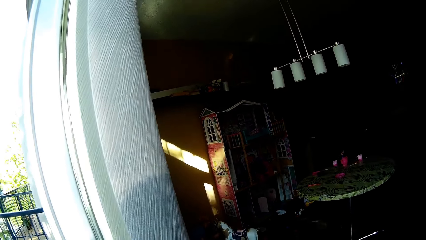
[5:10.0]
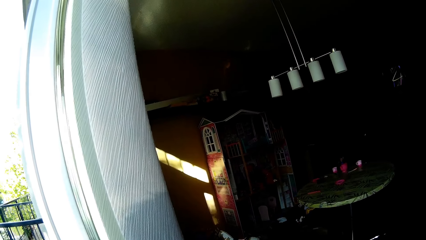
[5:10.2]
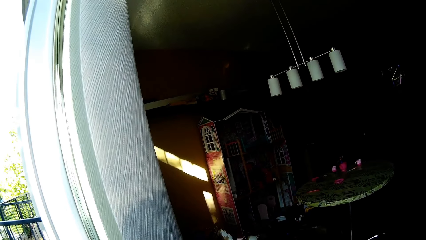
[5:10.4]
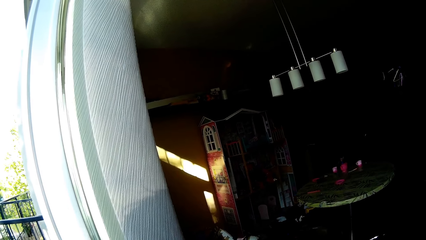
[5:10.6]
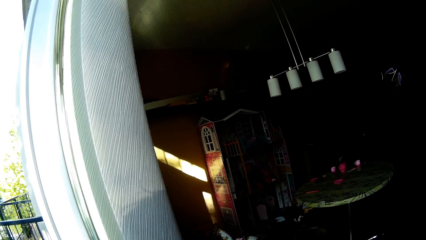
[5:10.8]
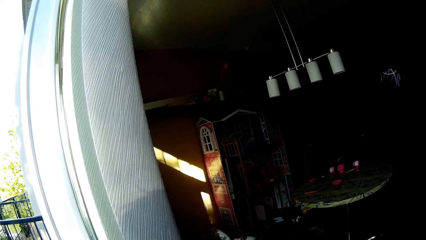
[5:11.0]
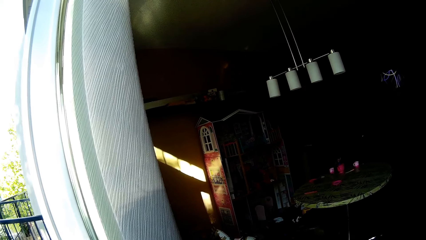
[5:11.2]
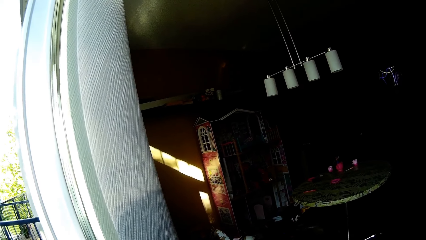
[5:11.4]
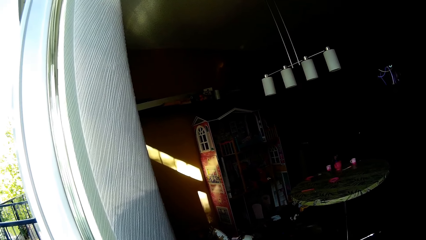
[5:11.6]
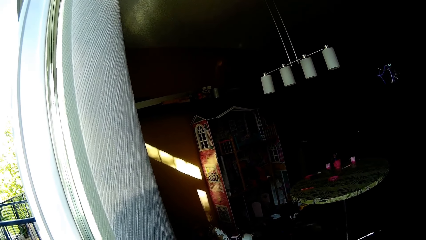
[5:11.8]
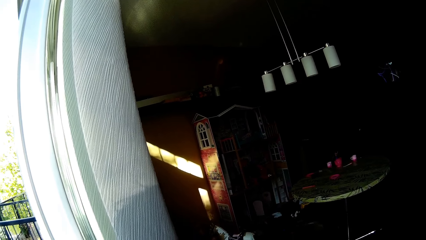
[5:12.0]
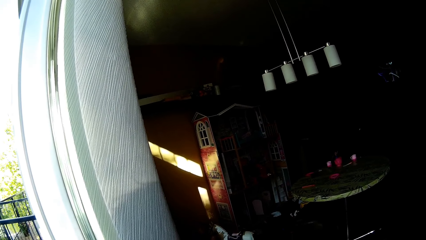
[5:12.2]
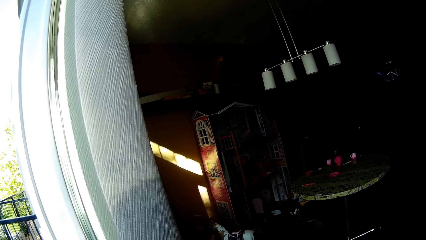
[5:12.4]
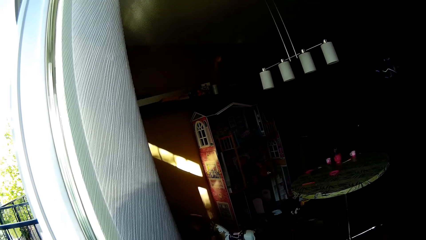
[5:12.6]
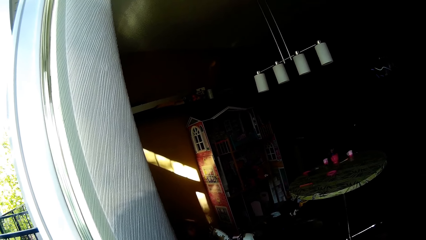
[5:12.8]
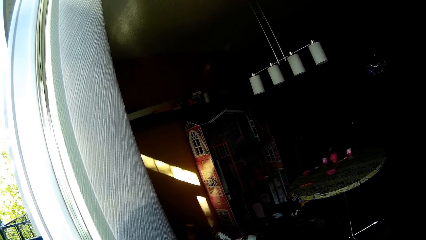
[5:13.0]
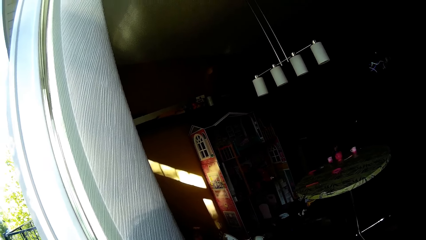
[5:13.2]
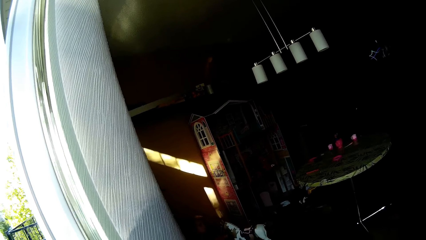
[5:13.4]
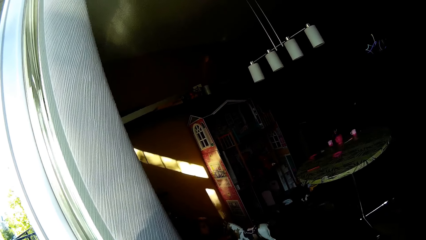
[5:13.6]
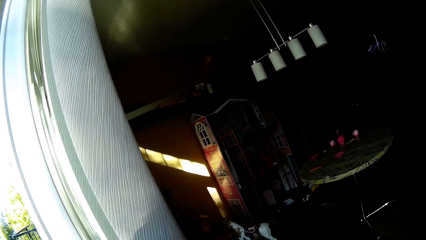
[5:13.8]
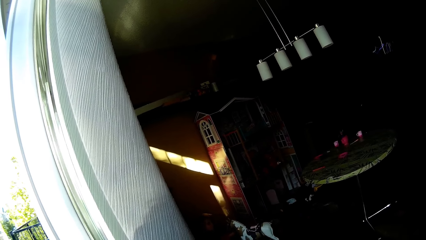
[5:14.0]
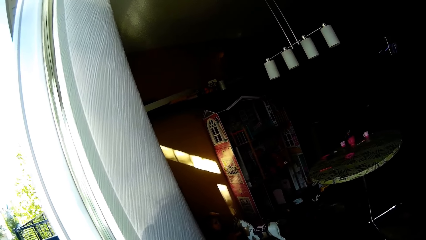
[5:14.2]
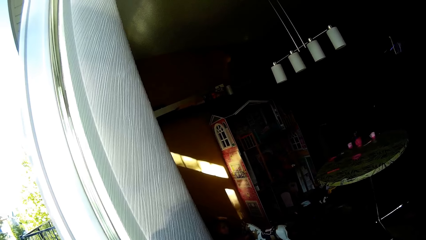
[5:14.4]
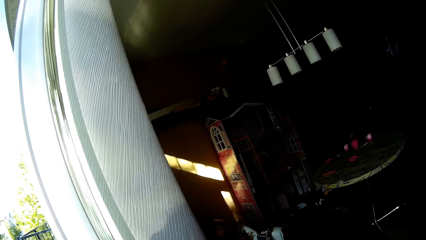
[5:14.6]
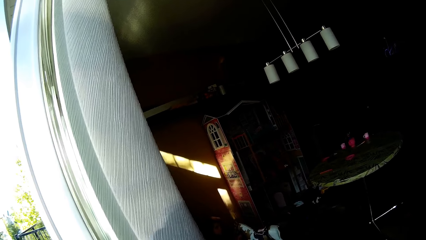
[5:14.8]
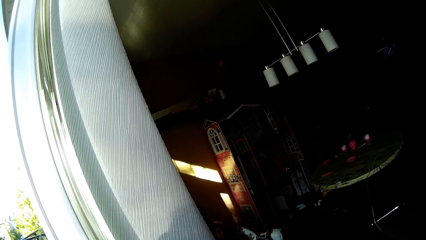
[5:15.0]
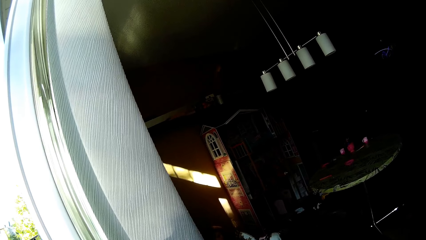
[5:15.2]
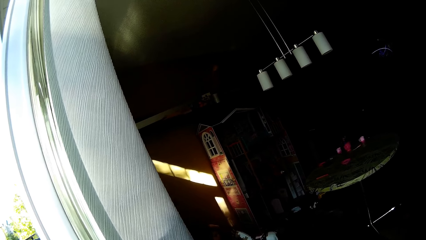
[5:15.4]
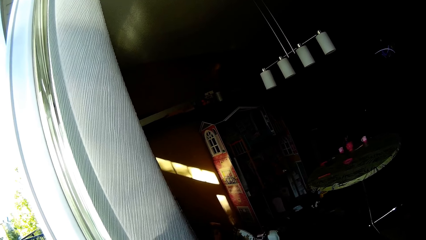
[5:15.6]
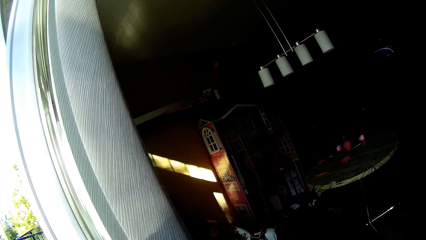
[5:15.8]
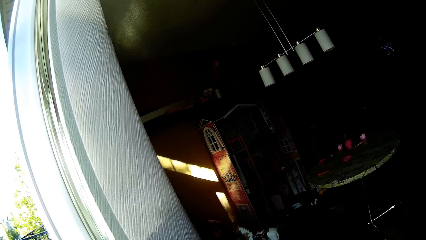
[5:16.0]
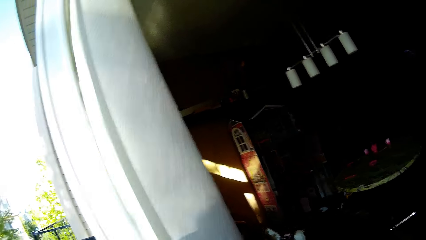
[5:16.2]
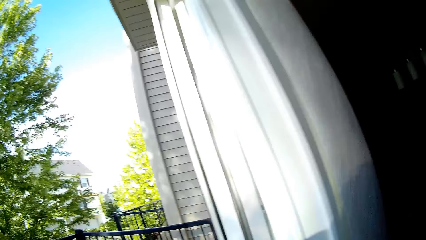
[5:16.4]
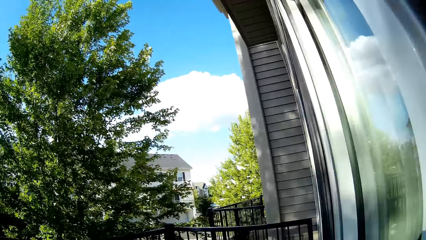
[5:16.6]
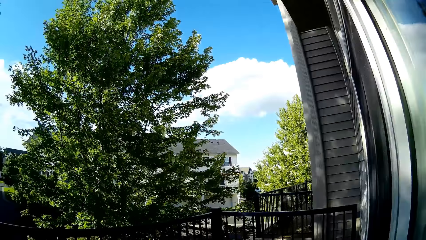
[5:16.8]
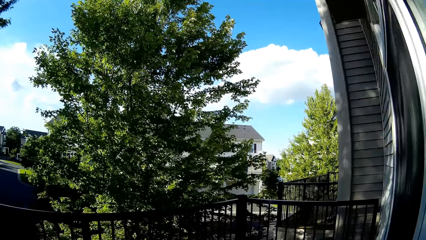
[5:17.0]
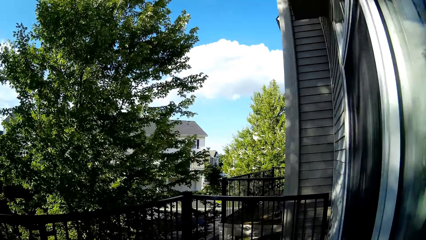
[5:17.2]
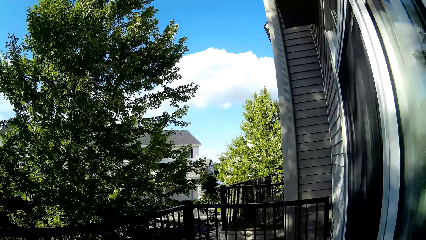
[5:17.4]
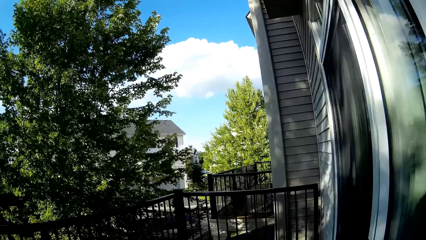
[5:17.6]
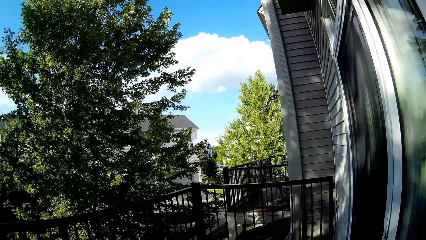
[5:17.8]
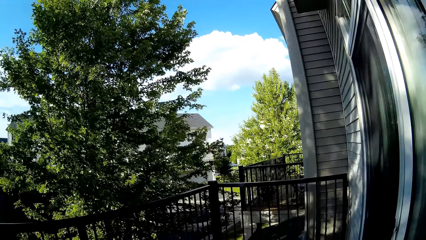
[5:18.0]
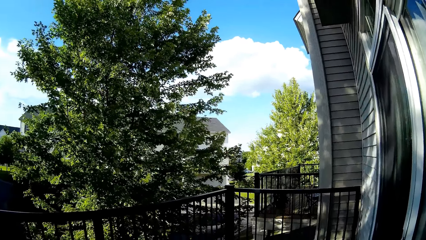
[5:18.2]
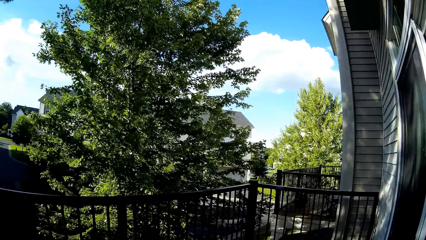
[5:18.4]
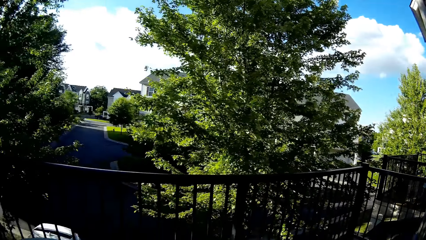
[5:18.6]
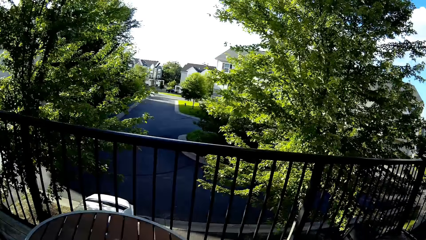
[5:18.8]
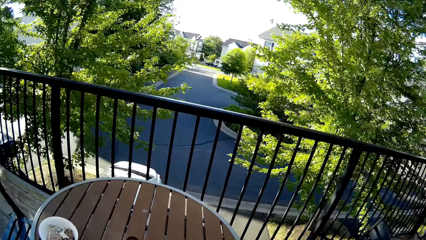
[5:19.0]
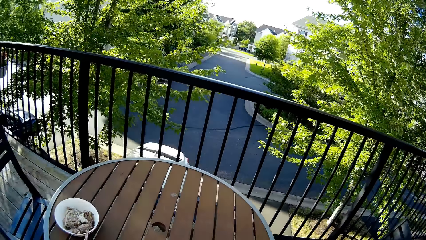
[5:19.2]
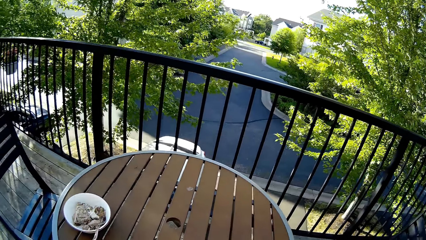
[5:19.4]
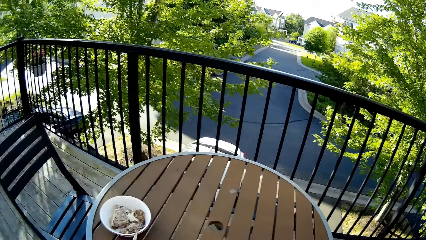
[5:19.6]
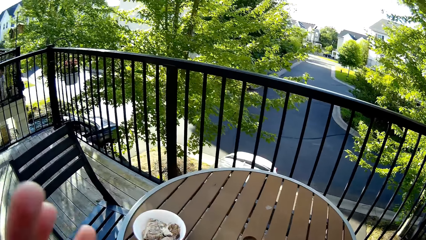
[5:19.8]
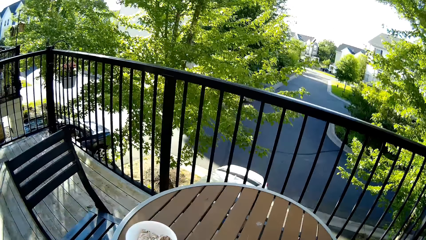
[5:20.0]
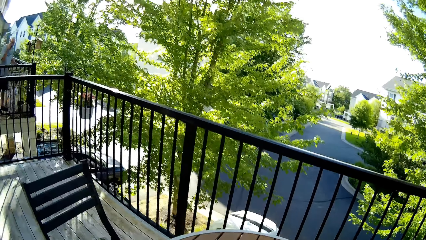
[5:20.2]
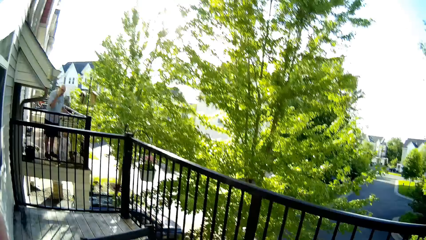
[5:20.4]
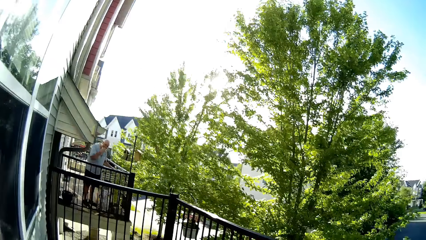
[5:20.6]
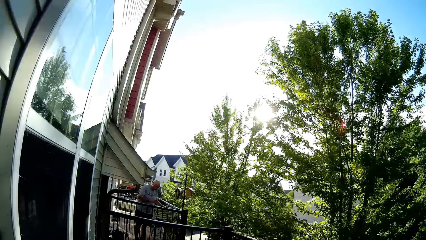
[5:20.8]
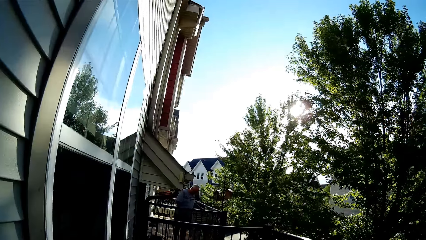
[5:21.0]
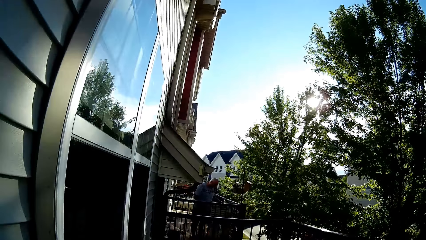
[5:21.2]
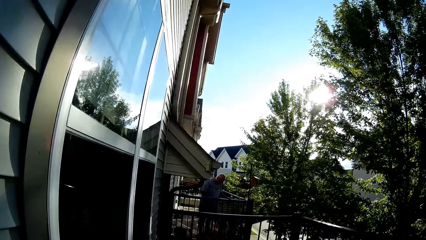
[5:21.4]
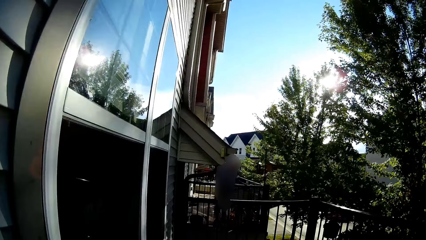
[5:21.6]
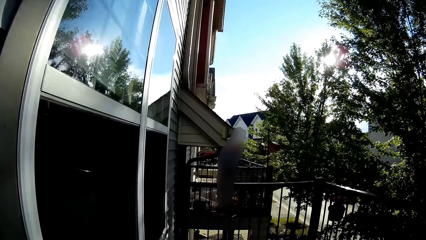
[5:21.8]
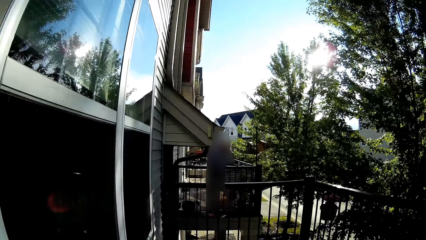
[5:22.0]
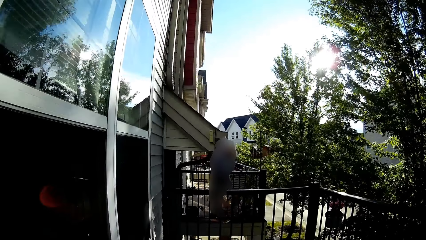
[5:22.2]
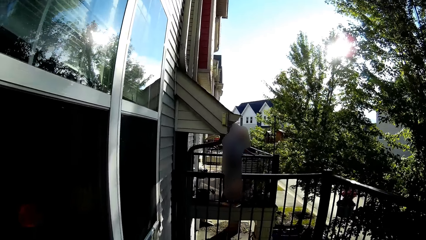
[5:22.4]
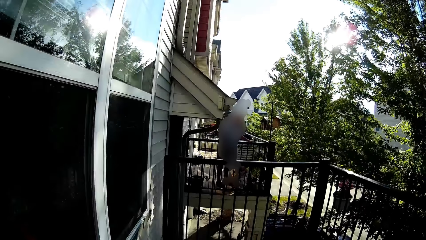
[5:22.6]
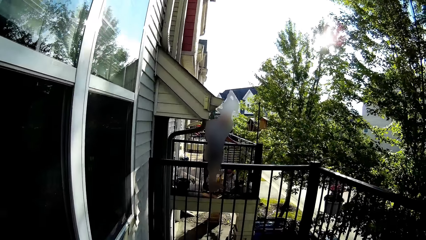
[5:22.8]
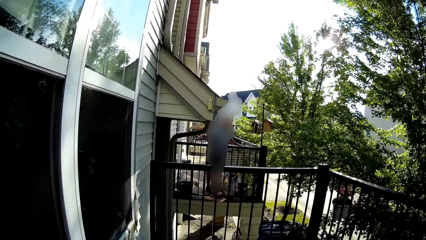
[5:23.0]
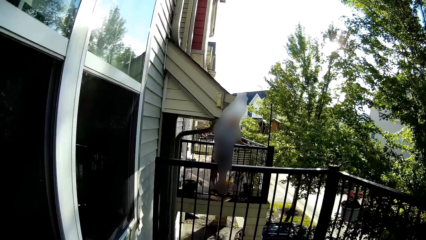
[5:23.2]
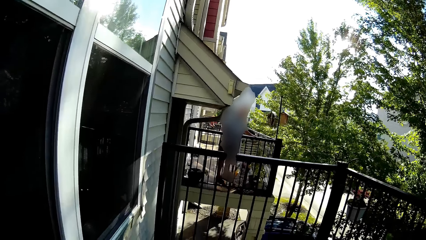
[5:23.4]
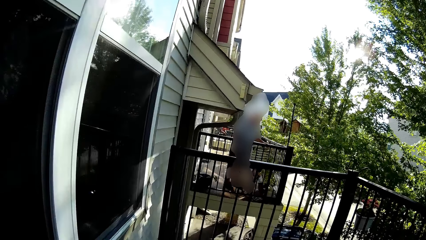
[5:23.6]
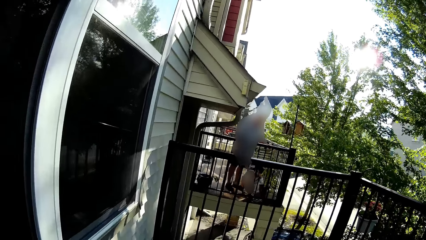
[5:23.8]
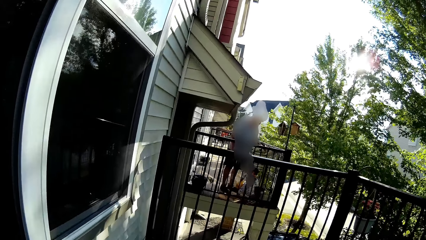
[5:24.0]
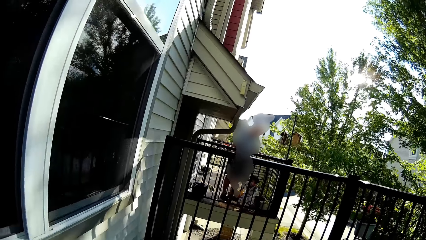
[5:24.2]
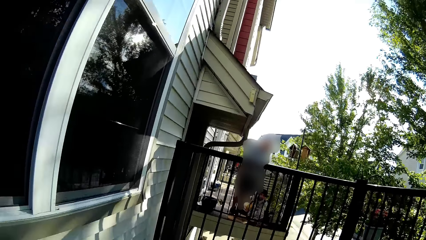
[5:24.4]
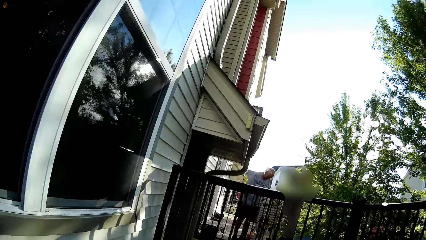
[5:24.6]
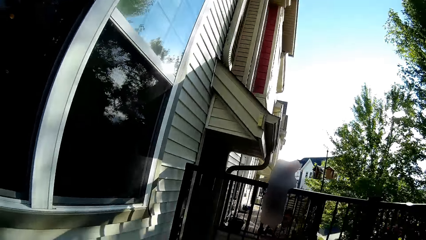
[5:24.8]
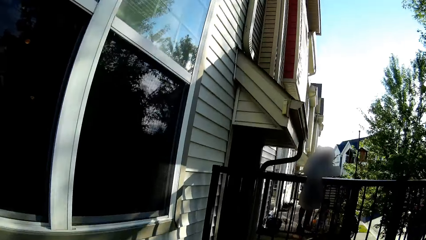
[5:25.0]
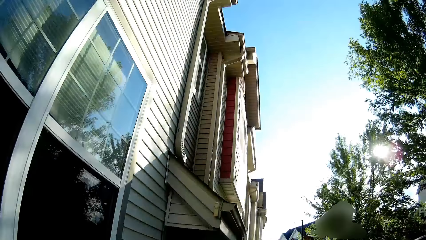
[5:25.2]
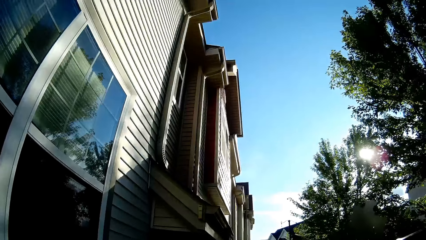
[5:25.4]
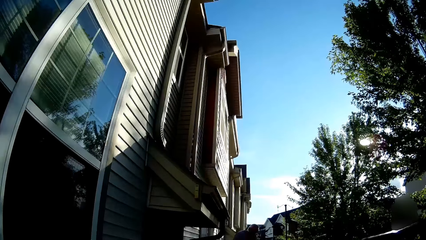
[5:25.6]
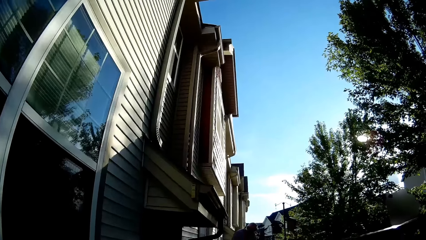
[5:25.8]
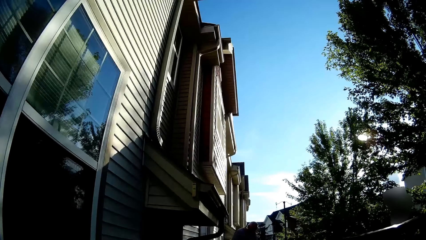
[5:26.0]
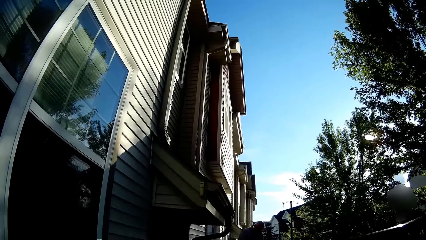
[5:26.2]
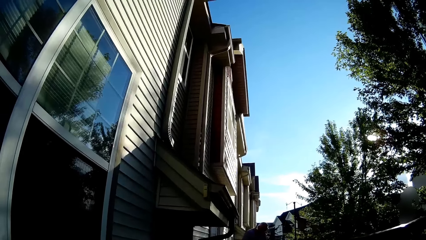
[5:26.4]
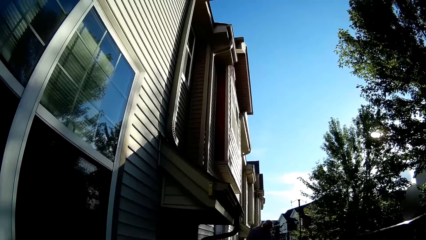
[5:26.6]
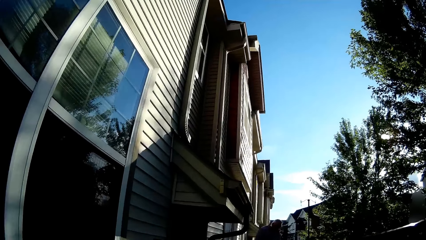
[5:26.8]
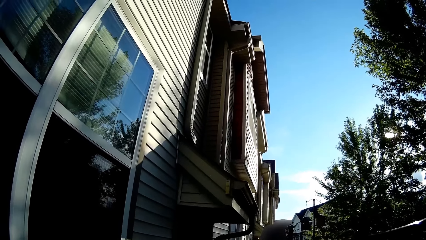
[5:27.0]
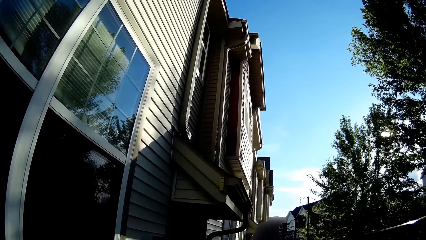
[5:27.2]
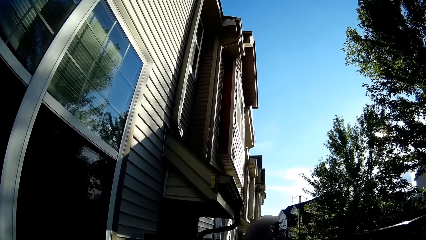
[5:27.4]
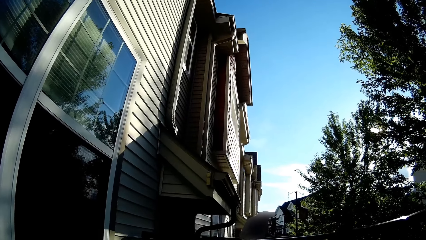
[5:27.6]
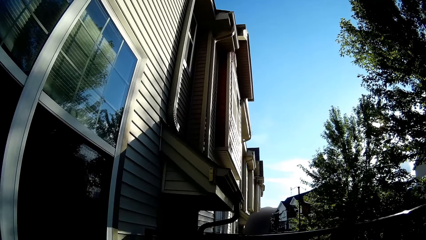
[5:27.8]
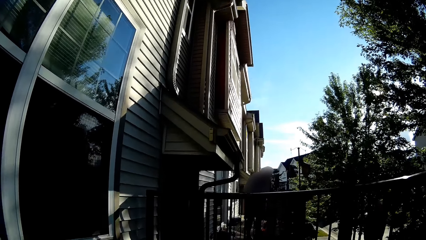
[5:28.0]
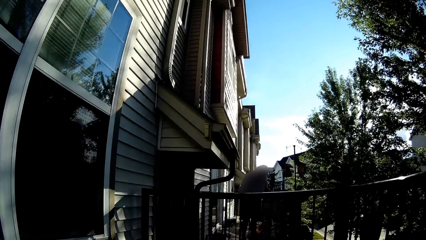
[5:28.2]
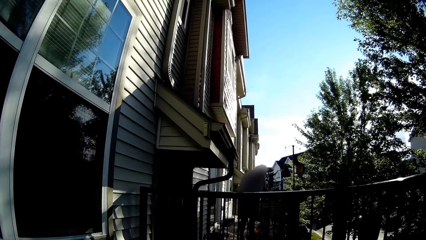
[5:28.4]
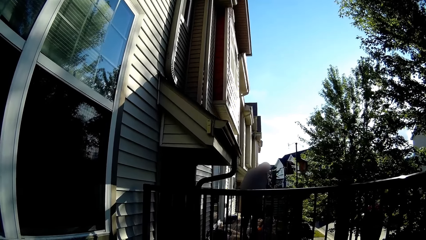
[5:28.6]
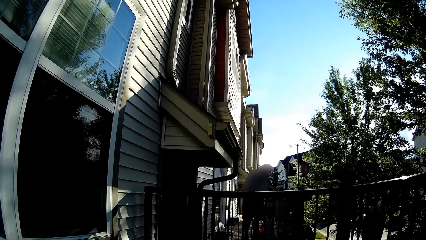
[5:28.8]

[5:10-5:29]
The camera wearer walks around. She touches the curtain. She adjusts her glasses with her left hand. She interacts with an infant.
